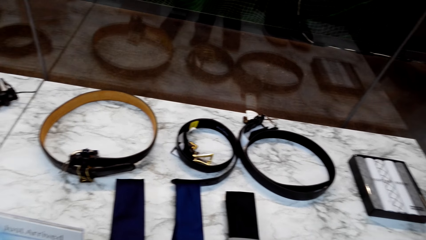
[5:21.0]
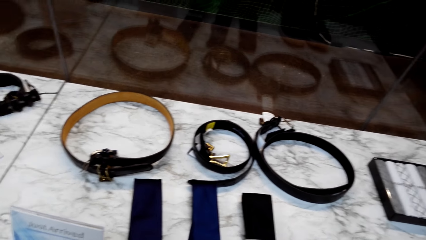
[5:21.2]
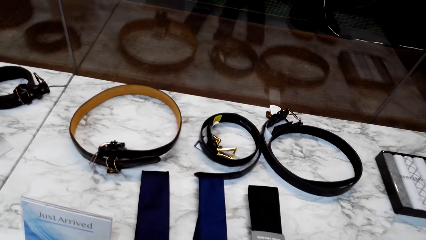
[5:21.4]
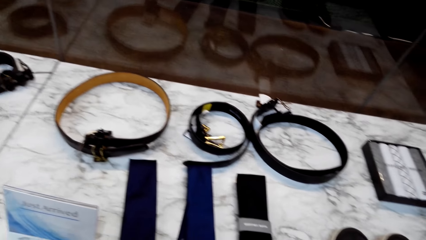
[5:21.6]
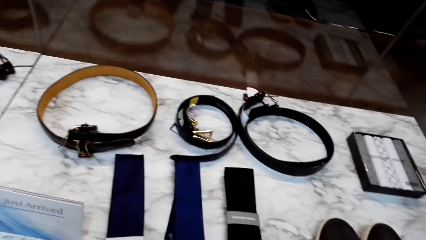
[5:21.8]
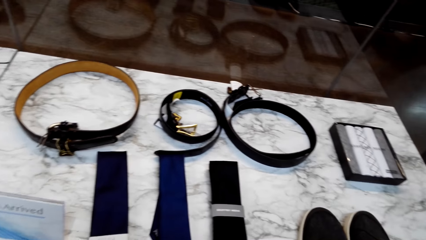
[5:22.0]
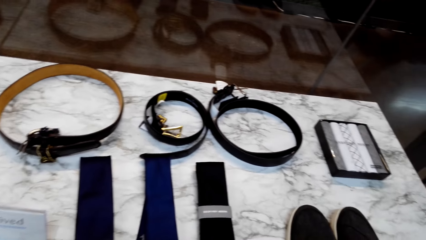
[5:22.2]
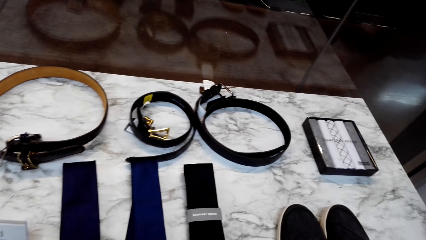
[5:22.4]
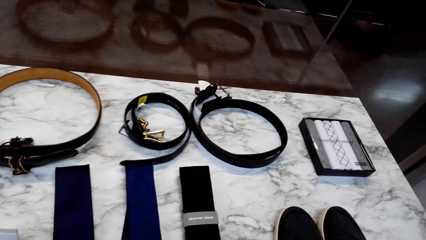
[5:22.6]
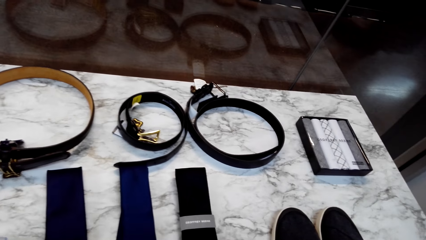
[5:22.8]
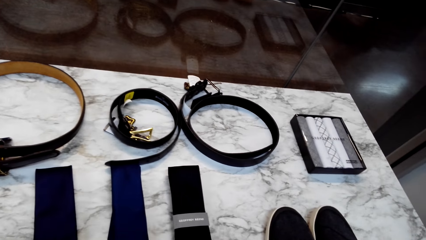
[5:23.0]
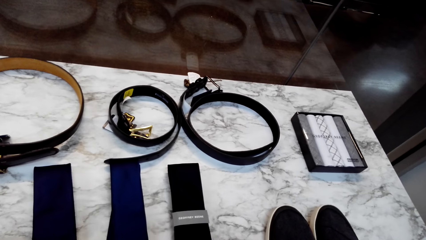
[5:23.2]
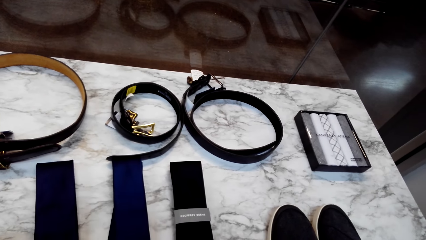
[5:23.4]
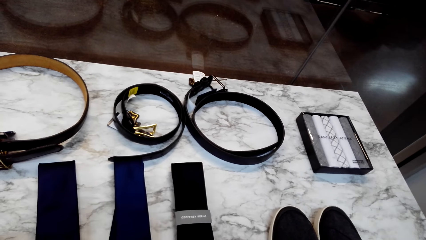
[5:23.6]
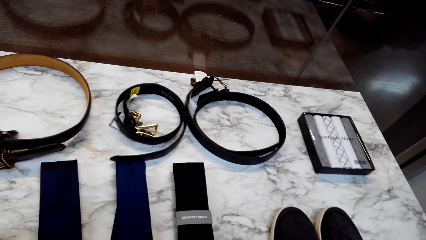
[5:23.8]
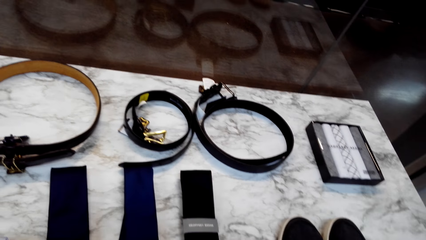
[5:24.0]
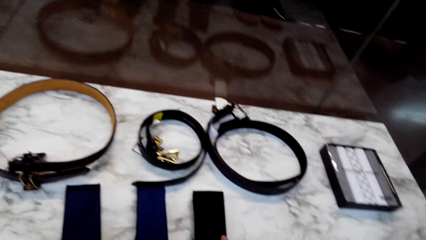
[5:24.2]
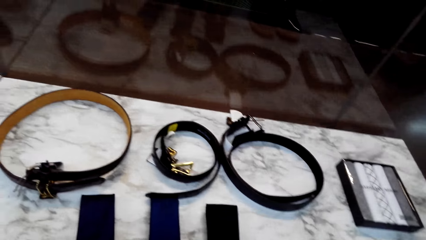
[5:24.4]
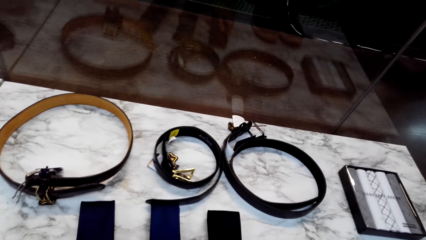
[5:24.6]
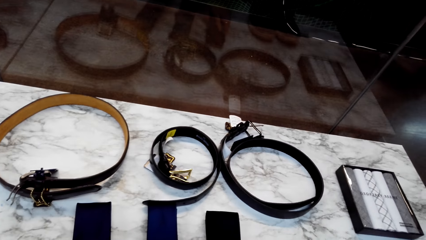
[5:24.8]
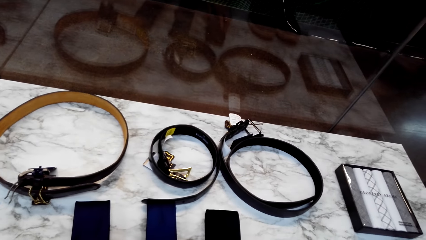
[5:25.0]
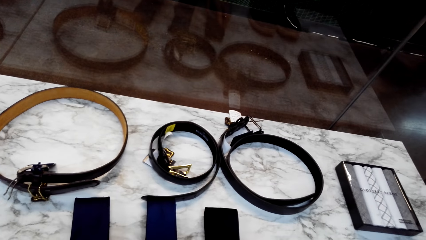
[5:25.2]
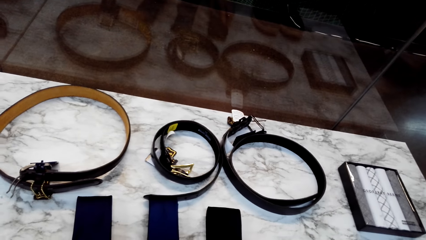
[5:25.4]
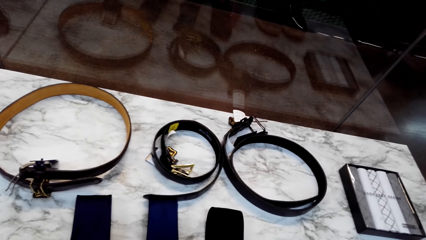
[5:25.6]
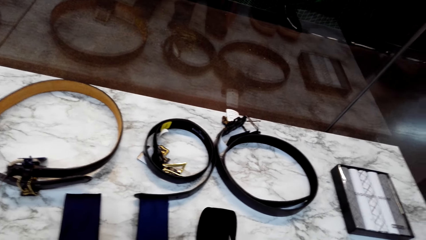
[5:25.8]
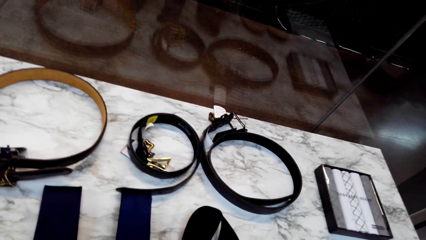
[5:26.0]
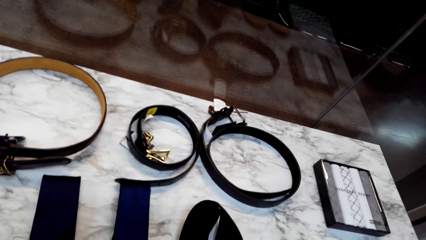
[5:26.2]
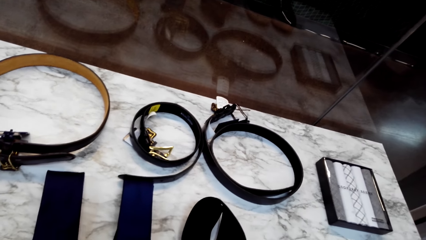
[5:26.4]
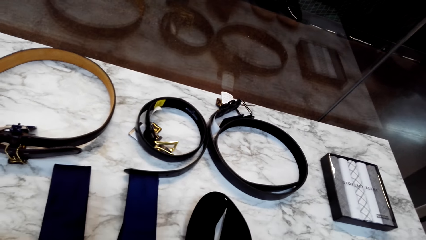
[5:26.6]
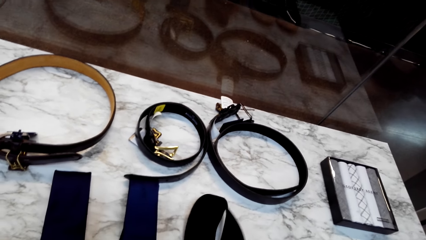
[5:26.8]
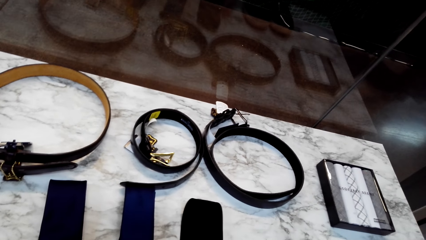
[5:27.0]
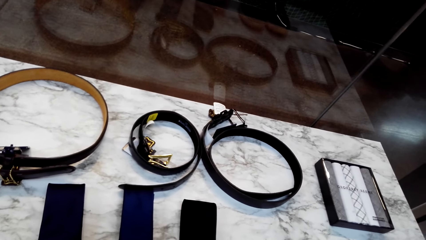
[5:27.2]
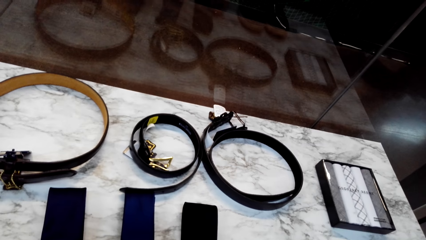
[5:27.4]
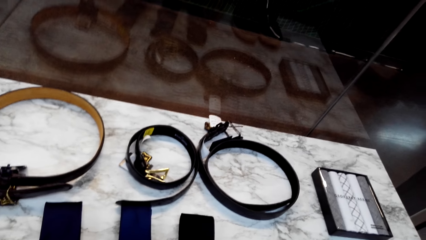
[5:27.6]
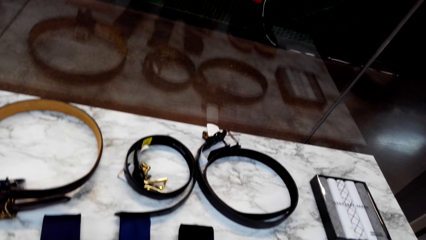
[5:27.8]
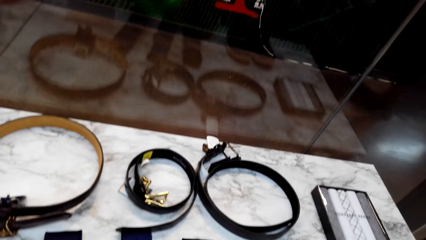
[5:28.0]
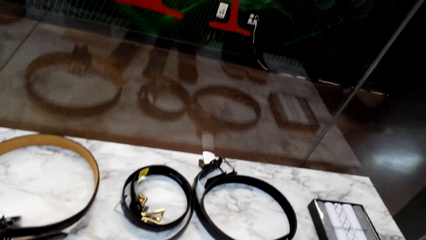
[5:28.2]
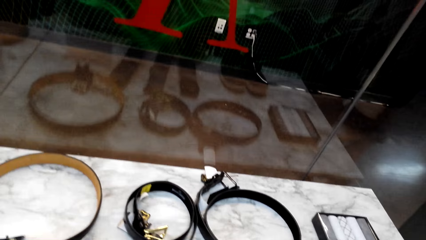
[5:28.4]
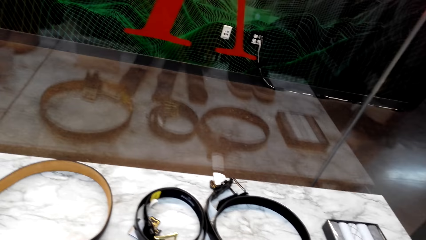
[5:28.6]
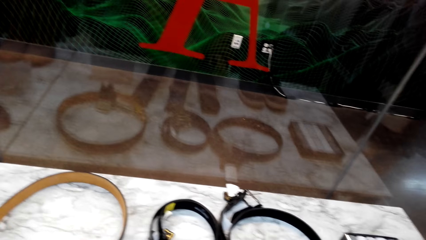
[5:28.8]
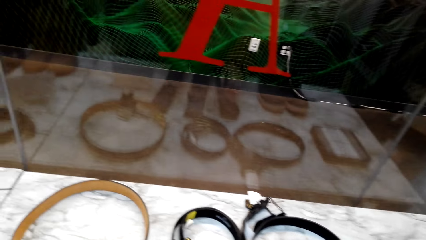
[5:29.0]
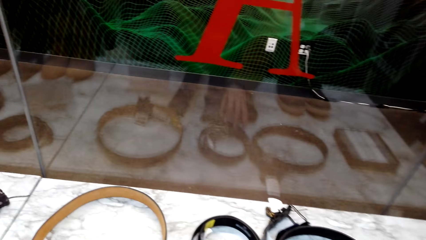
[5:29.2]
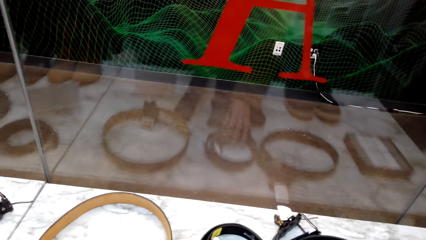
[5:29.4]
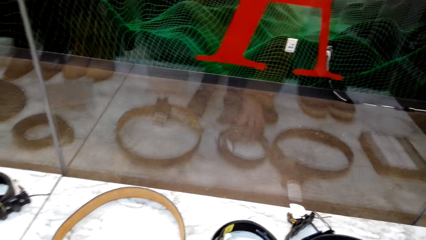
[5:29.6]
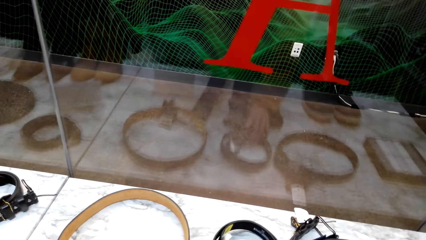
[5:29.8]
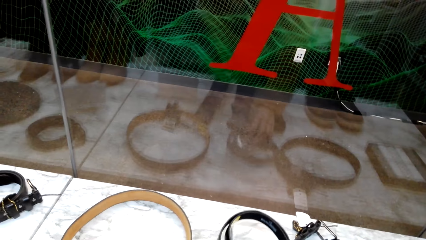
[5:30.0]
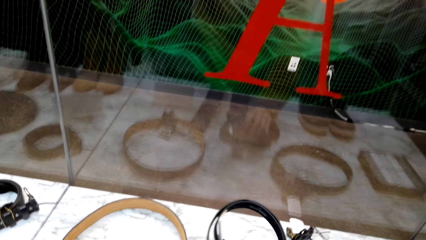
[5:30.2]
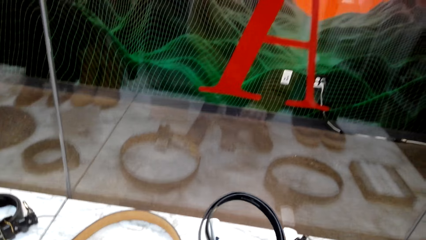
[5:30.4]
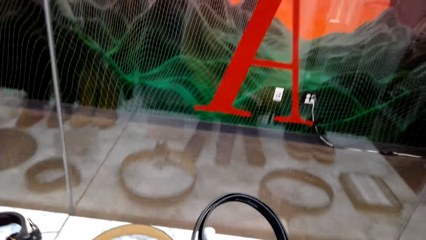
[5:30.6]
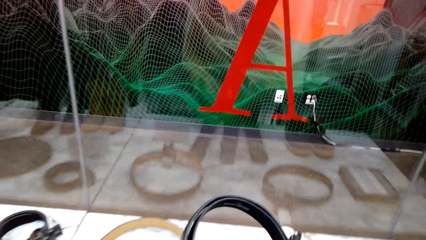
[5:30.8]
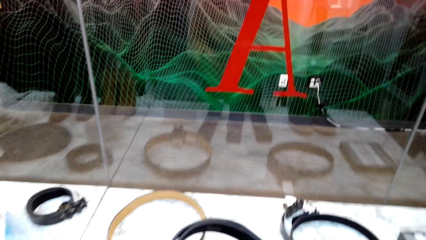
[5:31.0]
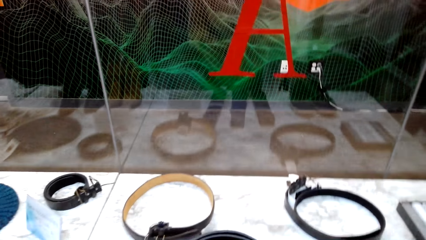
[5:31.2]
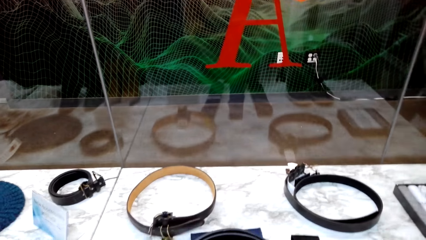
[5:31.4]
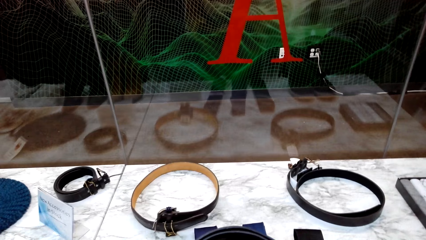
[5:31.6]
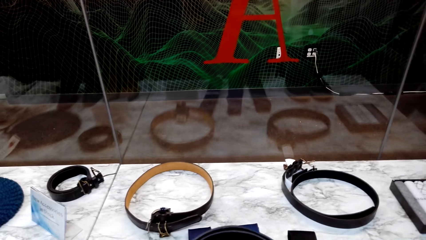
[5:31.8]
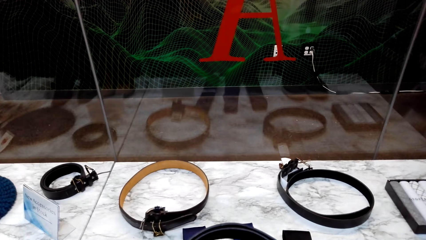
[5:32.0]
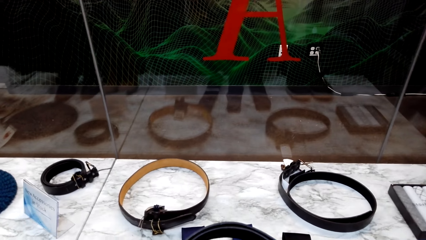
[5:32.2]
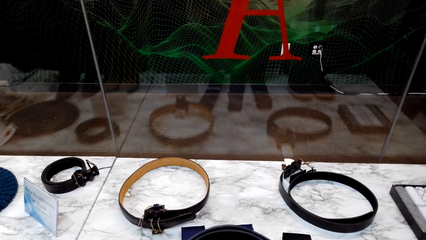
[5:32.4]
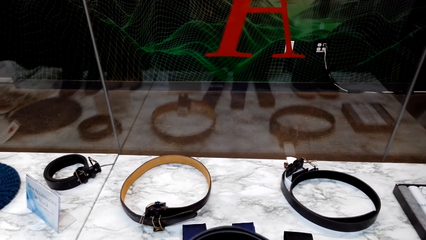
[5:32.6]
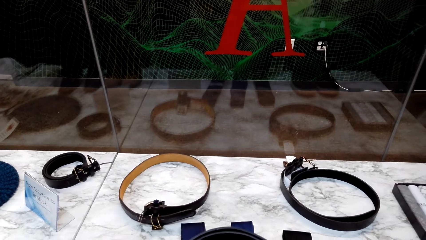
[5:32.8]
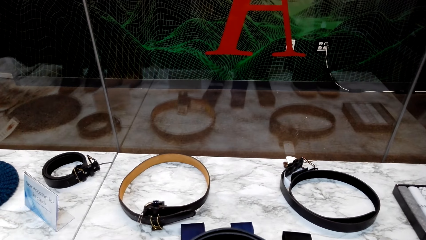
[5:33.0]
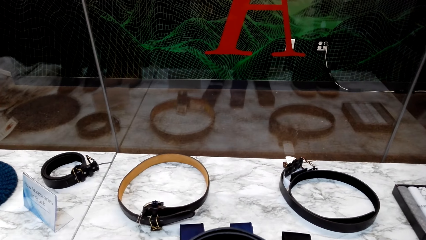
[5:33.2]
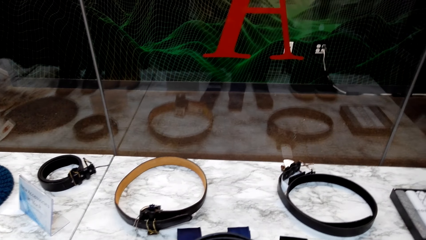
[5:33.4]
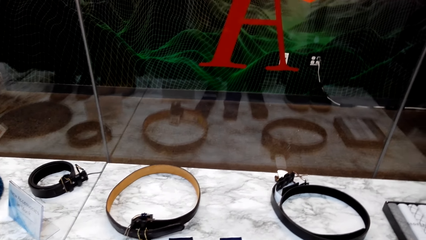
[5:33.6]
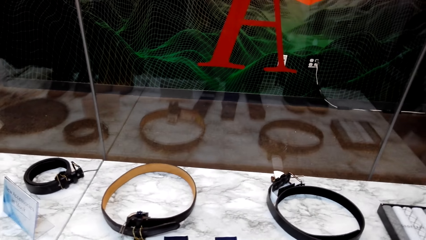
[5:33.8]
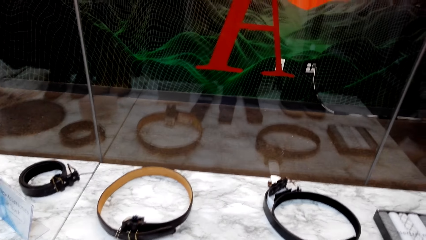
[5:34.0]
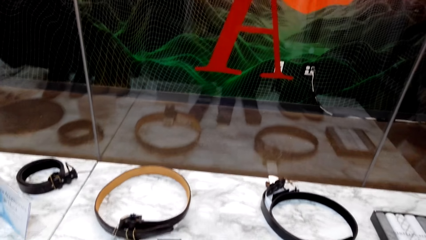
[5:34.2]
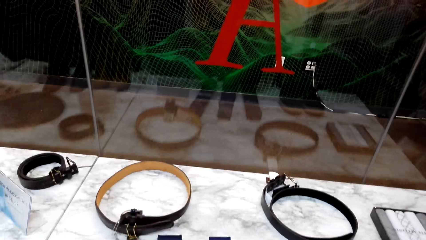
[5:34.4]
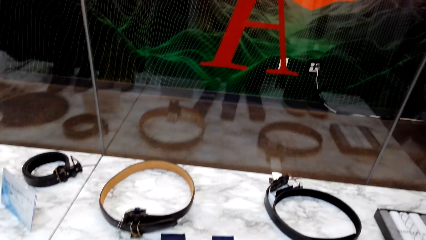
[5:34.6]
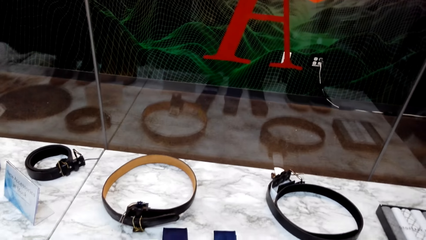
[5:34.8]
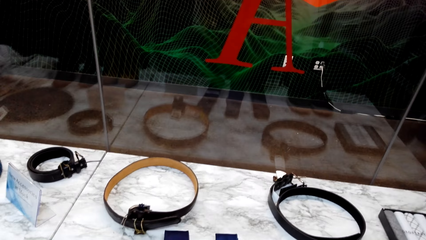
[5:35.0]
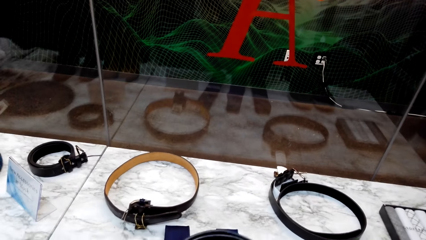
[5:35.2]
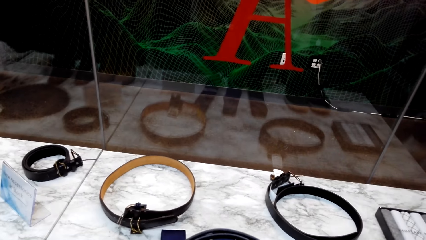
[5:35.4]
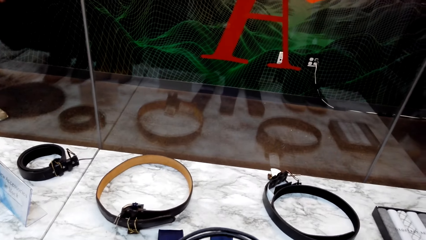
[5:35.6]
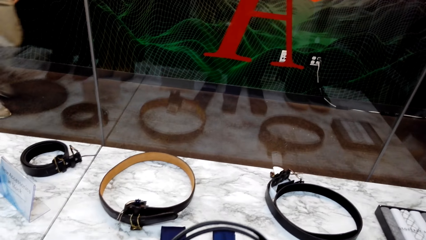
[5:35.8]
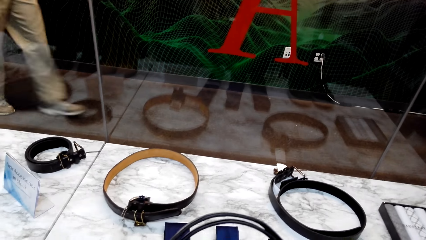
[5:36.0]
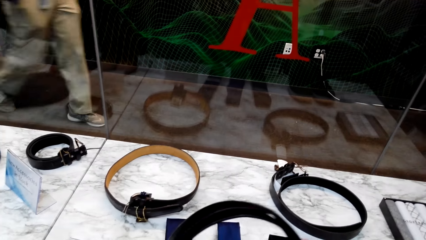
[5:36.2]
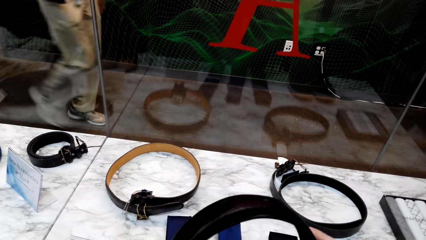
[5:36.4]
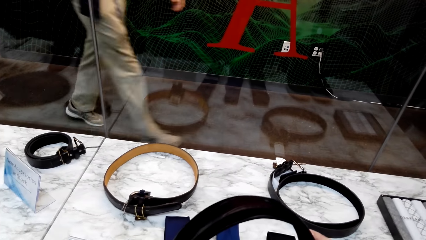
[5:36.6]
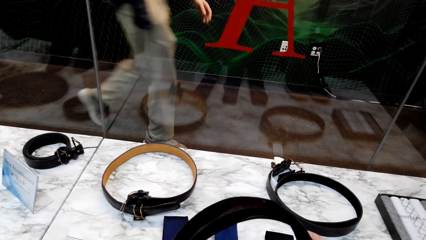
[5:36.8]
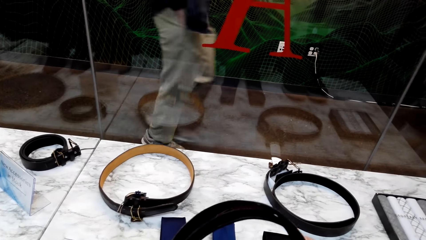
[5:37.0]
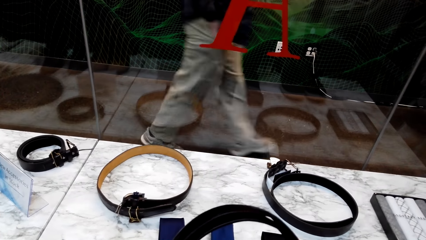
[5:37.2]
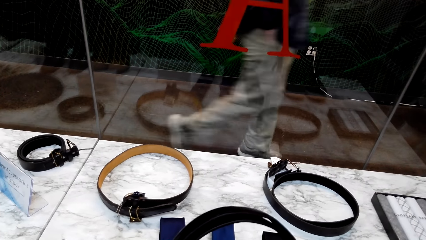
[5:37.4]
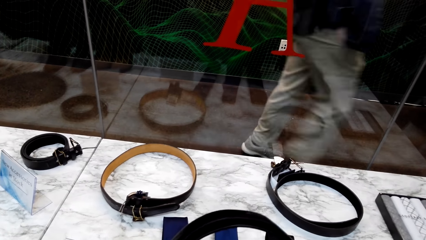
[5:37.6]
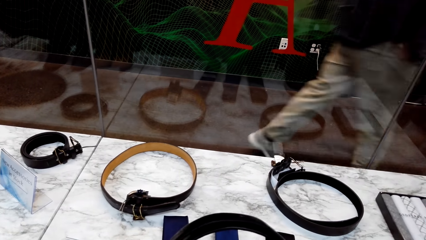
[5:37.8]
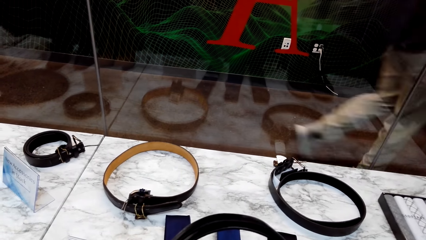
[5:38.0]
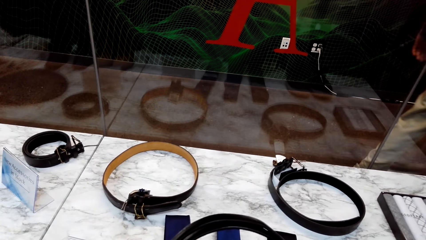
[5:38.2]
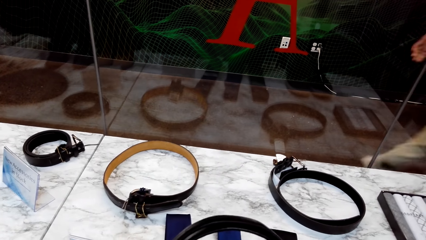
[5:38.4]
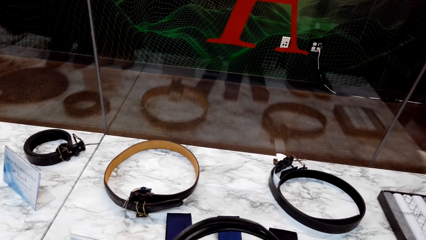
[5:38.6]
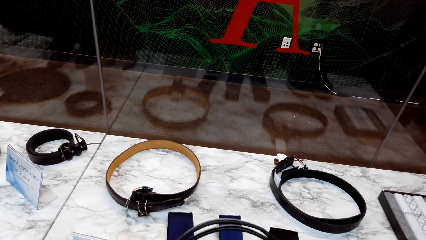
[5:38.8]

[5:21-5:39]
The camera wearer inspects the tie. A man talks to the camera wearer. The camera wearer picks up the belt. They hold the belt. The man talks to the camera wearer. The camera wearer inspects the belt.
